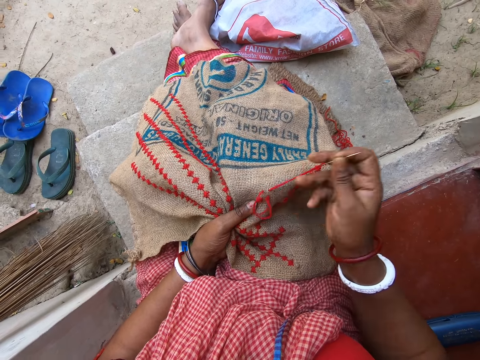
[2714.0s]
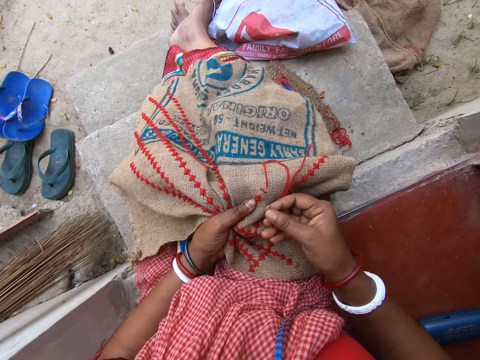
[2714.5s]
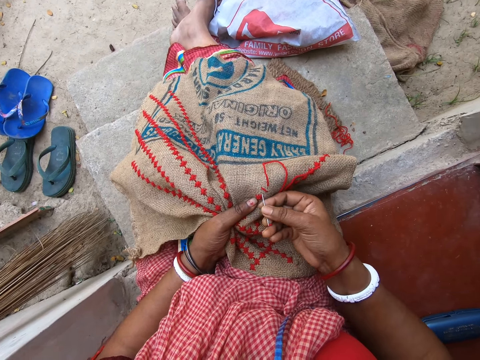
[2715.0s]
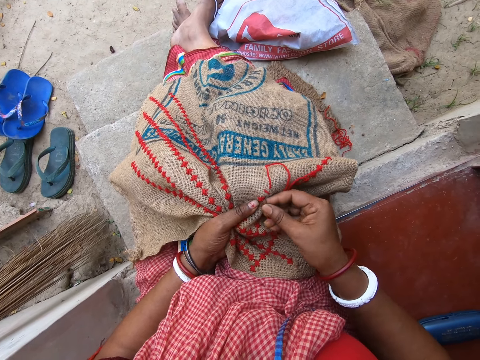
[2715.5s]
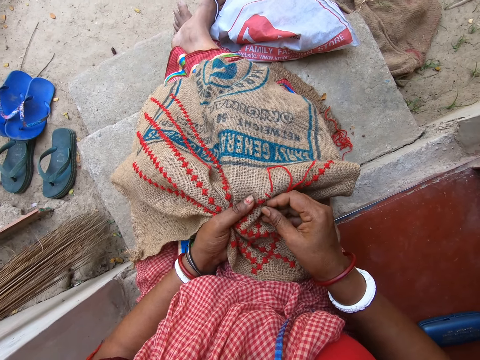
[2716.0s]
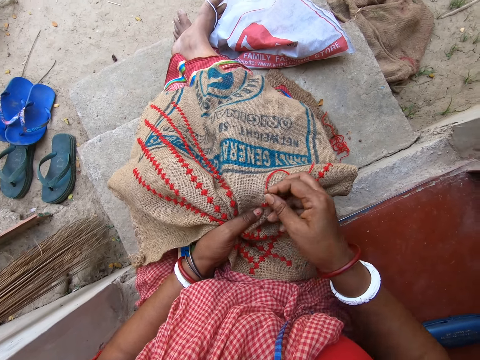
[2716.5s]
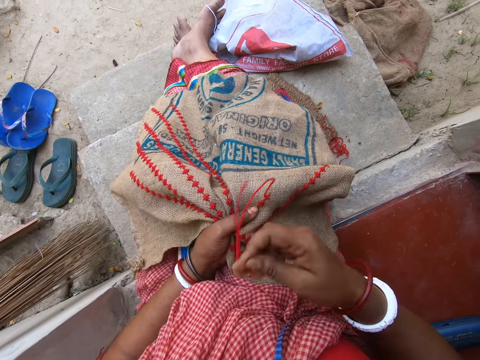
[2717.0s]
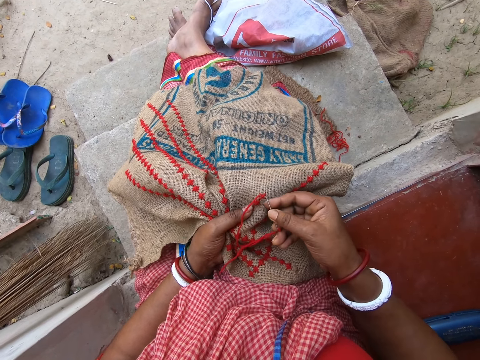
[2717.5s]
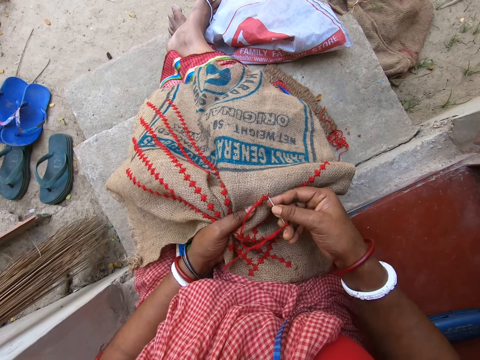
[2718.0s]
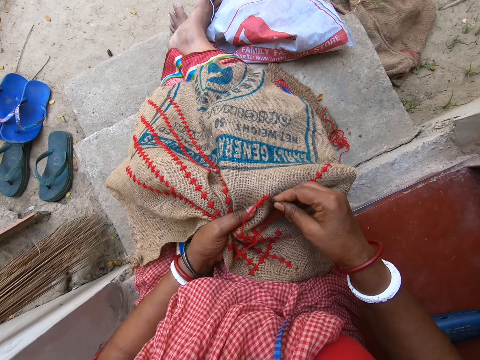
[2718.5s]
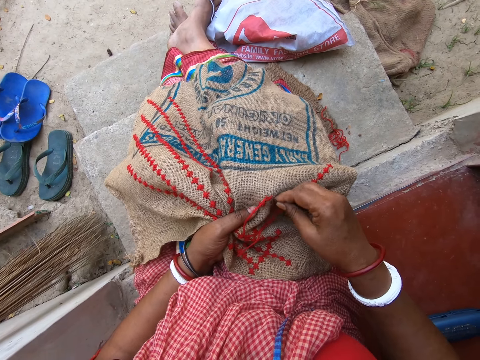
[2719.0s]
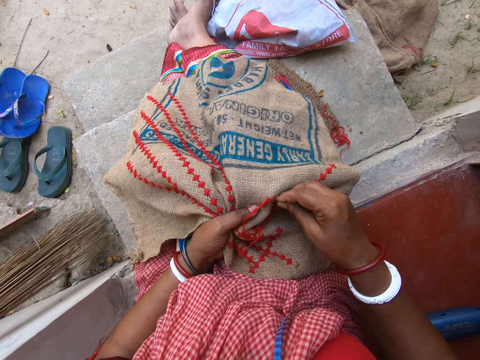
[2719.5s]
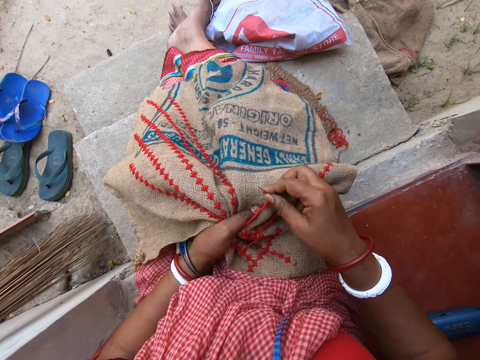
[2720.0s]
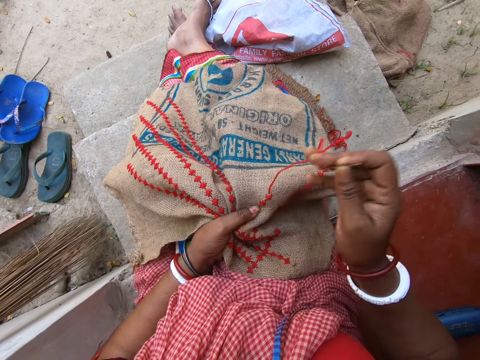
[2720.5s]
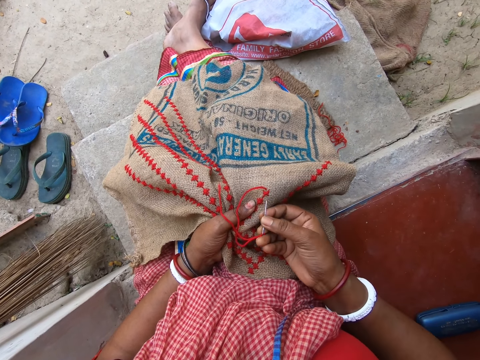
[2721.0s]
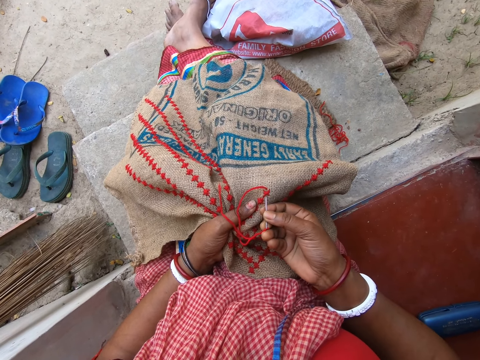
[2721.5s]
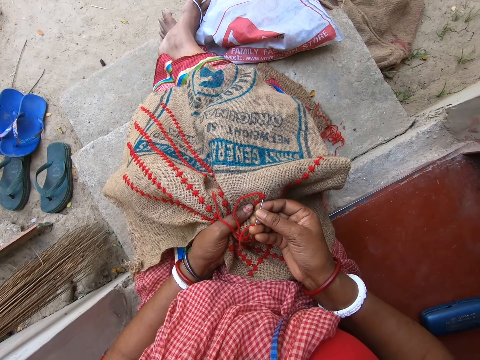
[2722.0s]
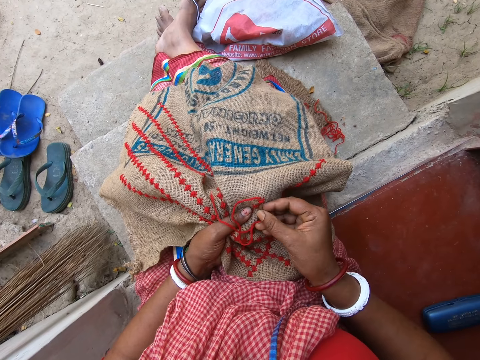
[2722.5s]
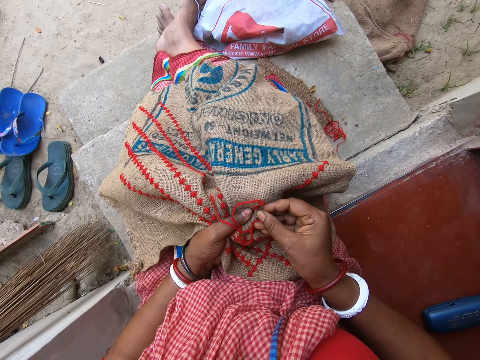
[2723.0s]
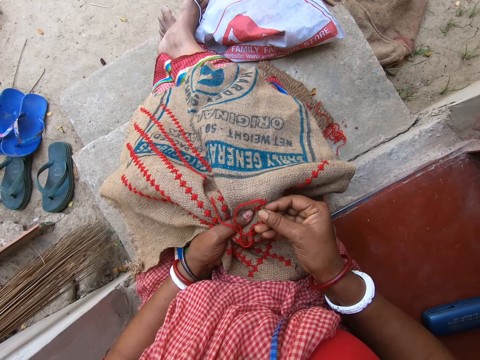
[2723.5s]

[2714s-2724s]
The camera wearer pulls the needle from the jute sack on her lap with her right hand. She inserts the needle in her right hand in the jute sack on her lap. She interacts with a woman.

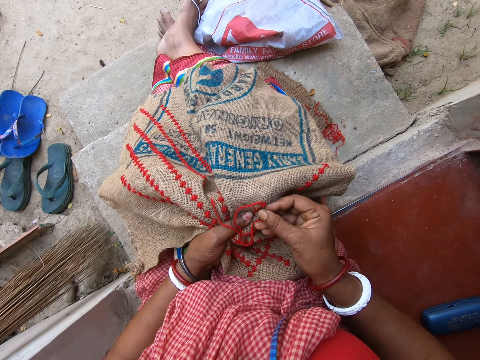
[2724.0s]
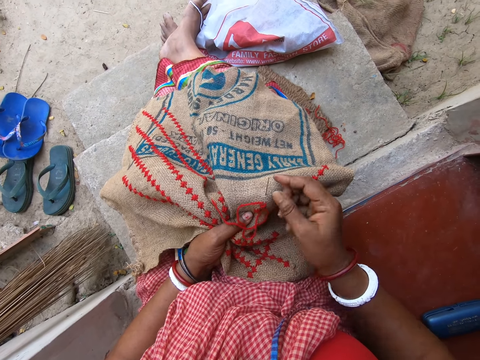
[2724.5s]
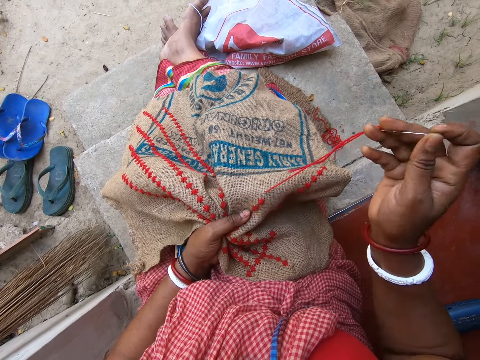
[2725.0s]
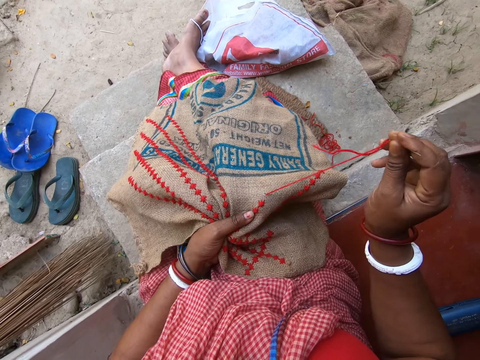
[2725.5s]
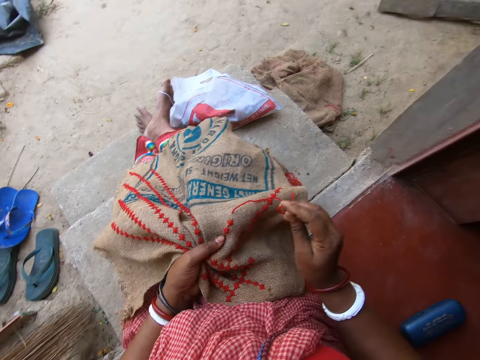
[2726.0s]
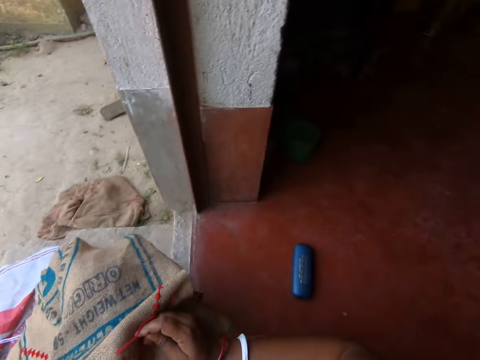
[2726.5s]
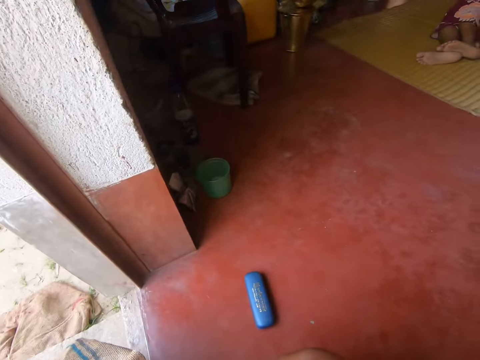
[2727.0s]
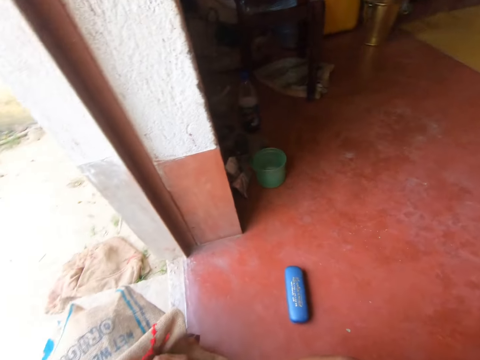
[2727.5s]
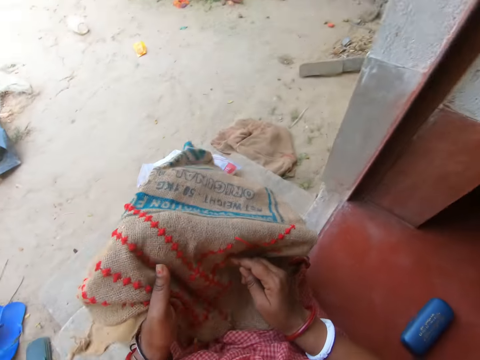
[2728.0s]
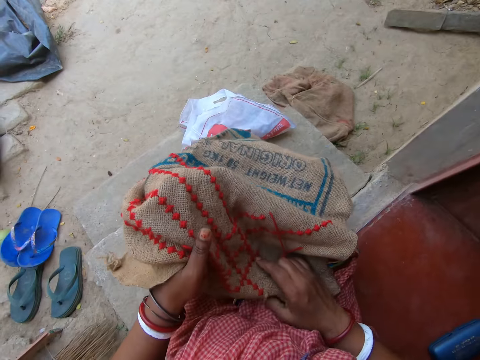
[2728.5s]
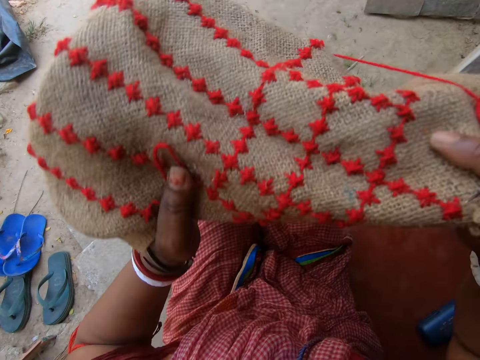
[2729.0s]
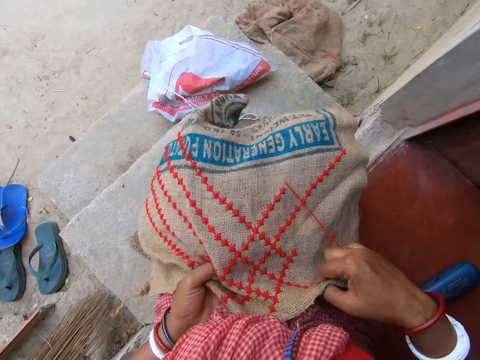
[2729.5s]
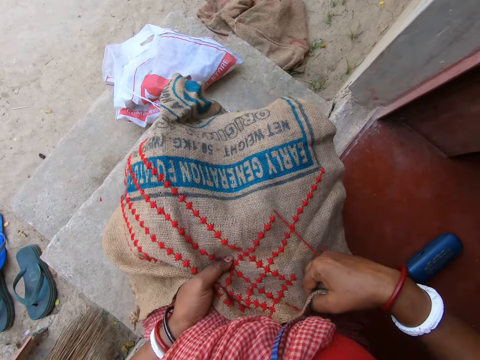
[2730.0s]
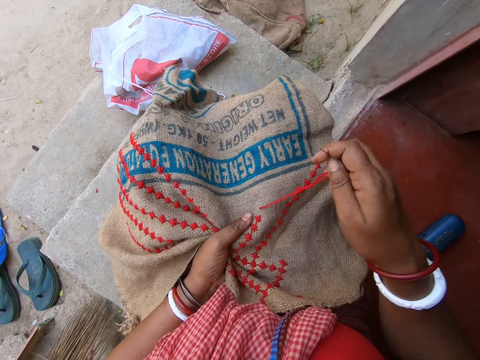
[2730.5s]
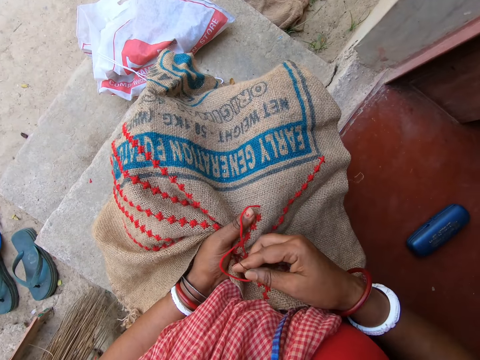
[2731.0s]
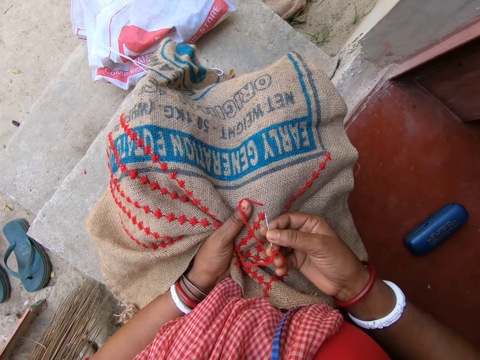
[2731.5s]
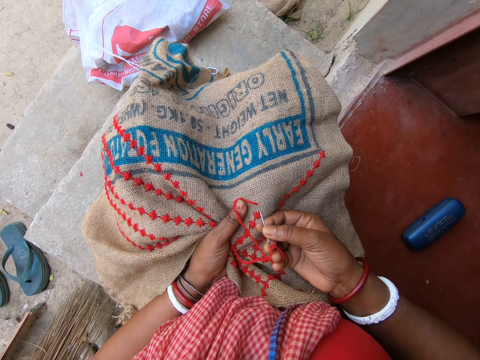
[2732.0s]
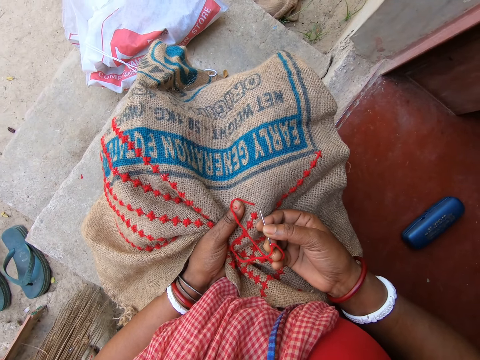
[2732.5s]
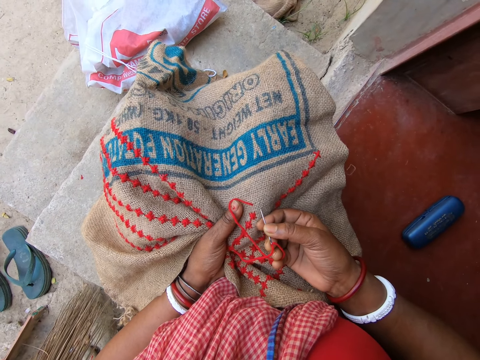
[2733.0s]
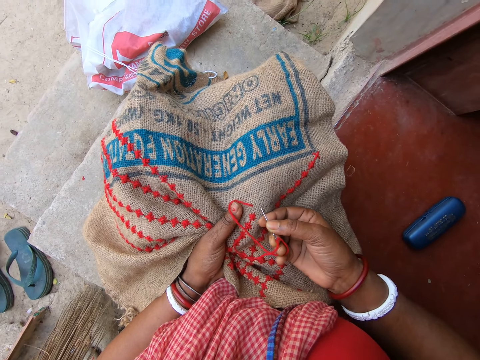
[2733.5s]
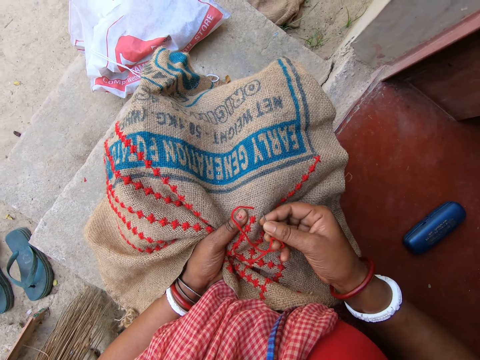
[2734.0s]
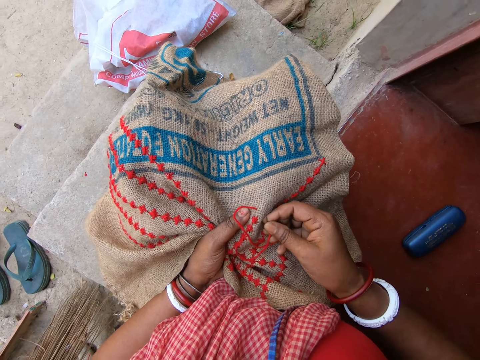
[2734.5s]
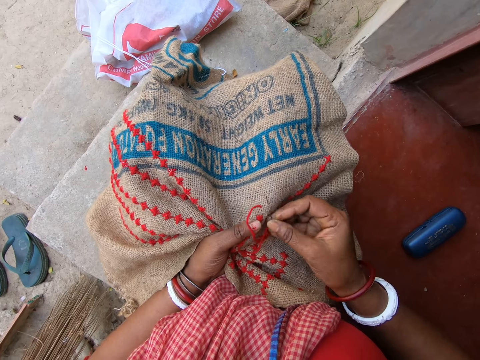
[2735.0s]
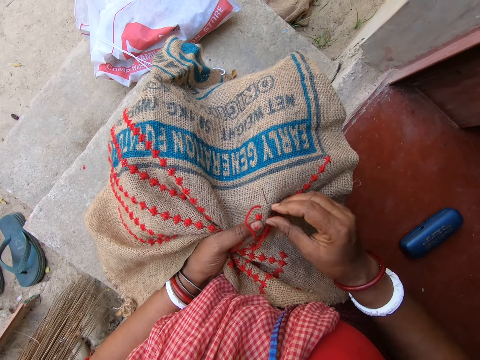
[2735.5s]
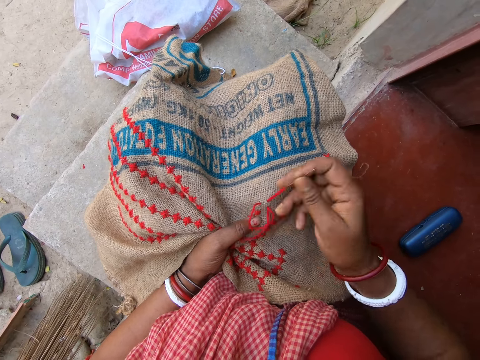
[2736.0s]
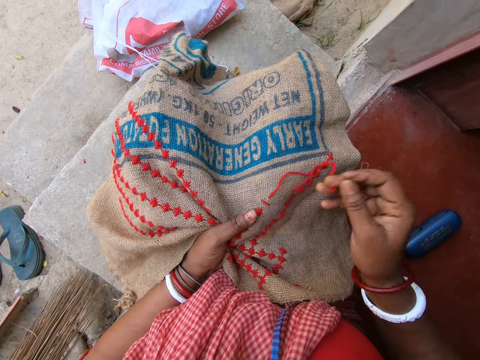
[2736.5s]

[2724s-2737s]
The camera wearer looks around. She lifts the fabric from her lap with both hands. She drops the fabric on her lap with both hands. She holds the fabric on her lap with her left hand. She sews the fabric on her lap with the threaded needle in her right hand.

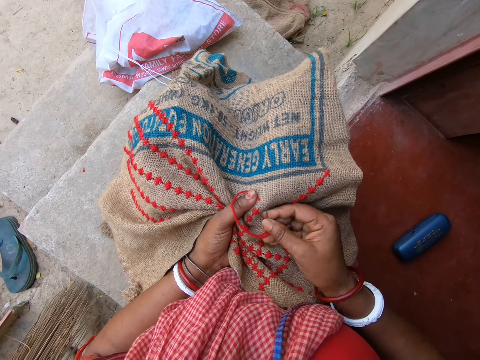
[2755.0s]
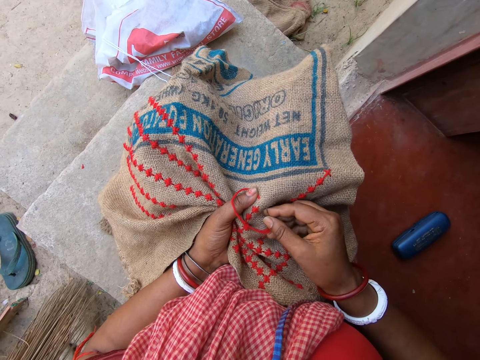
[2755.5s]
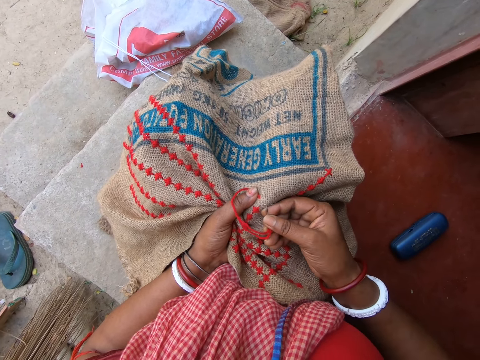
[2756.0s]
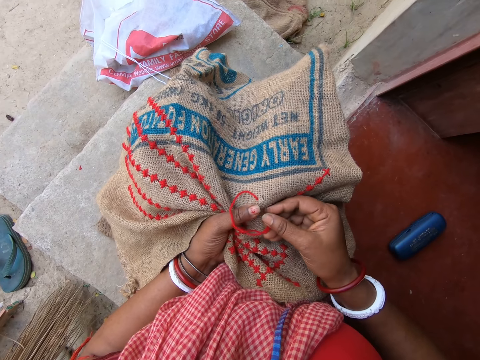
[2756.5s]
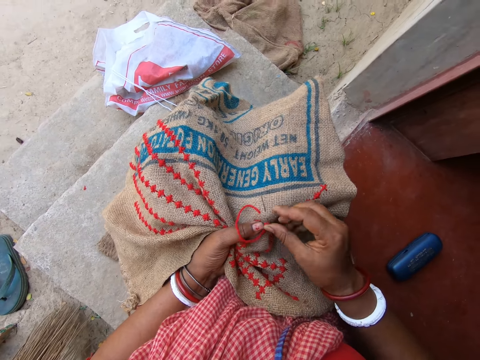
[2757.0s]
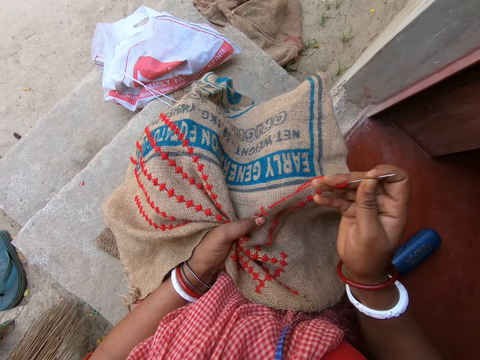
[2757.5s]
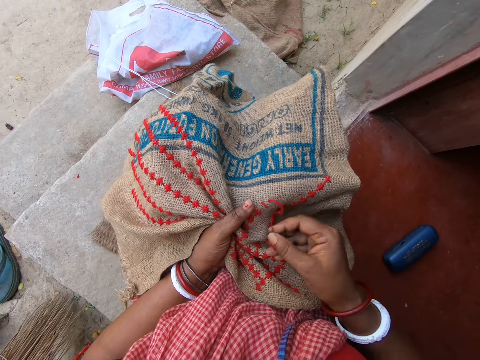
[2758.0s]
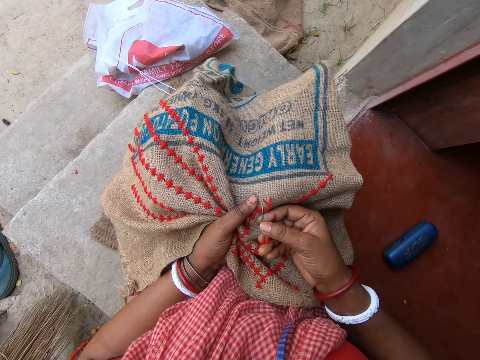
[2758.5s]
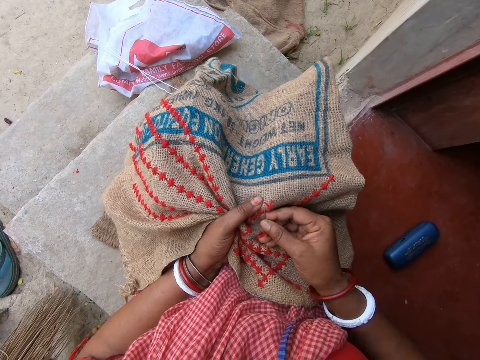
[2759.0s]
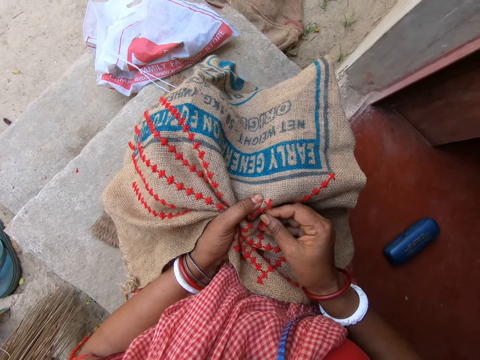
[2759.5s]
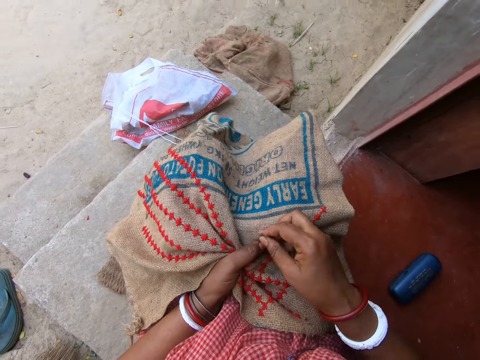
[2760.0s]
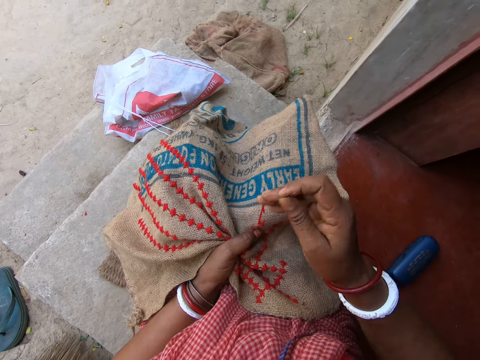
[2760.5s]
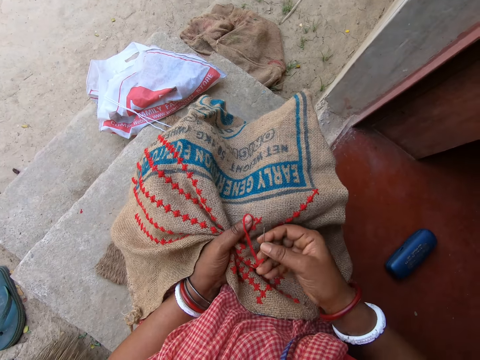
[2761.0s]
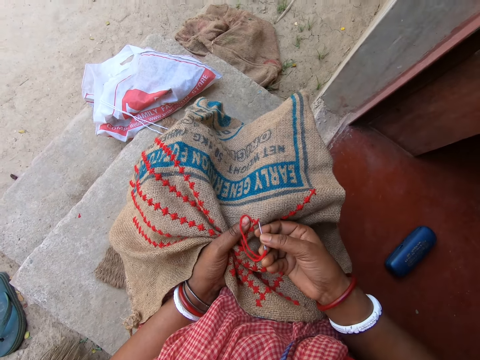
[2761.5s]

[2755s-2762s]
The camera wearer interacts with the woman.
